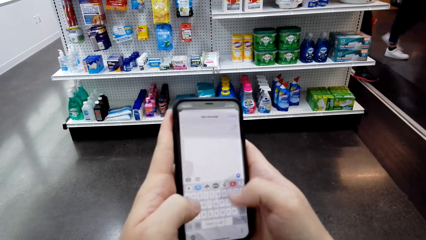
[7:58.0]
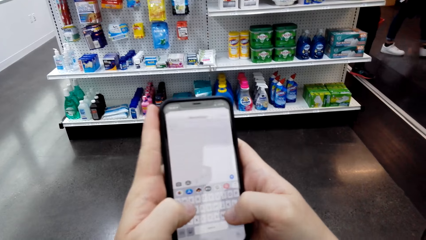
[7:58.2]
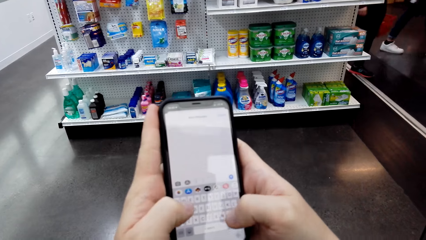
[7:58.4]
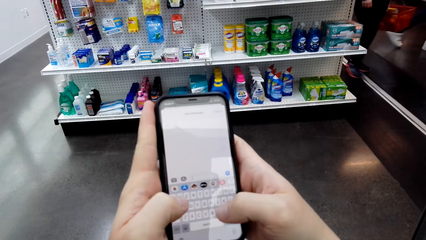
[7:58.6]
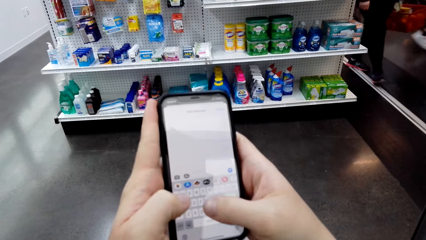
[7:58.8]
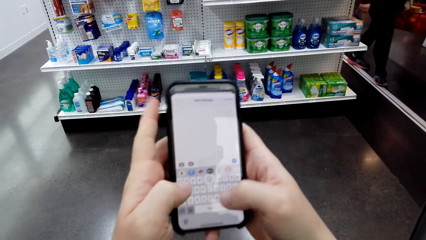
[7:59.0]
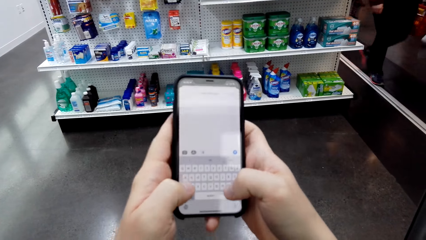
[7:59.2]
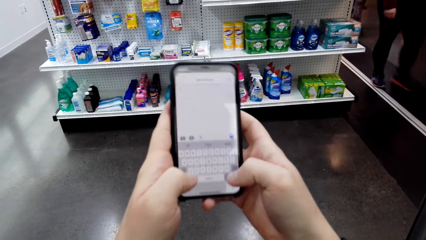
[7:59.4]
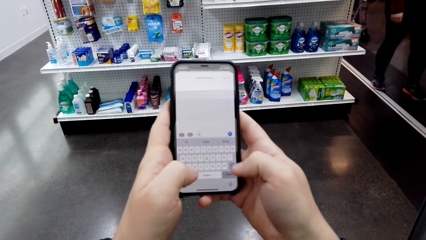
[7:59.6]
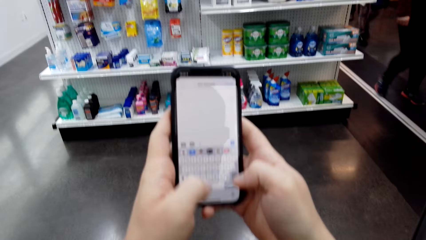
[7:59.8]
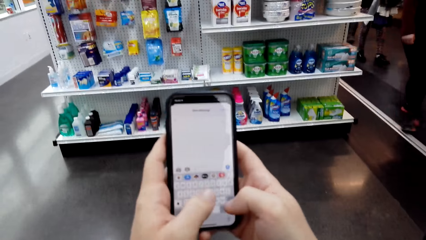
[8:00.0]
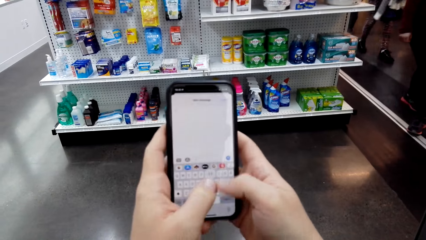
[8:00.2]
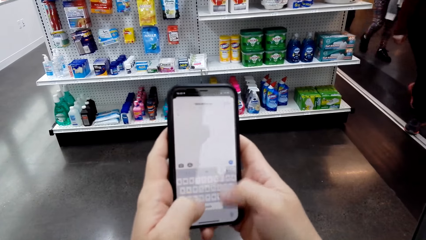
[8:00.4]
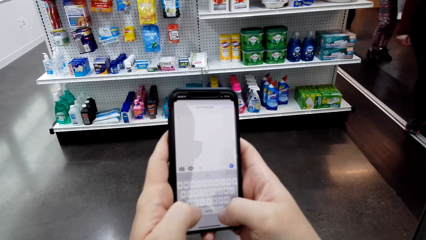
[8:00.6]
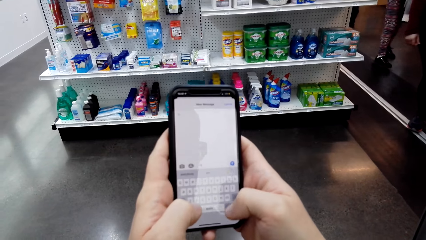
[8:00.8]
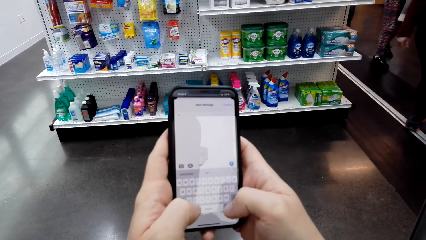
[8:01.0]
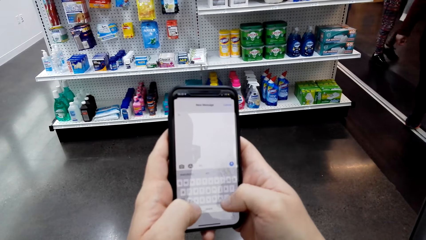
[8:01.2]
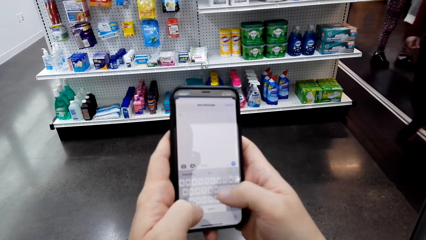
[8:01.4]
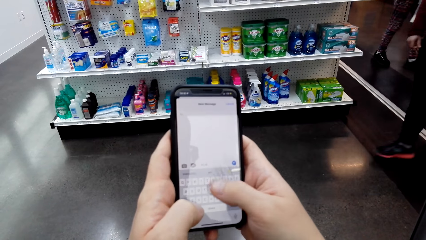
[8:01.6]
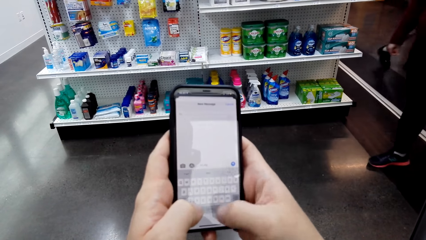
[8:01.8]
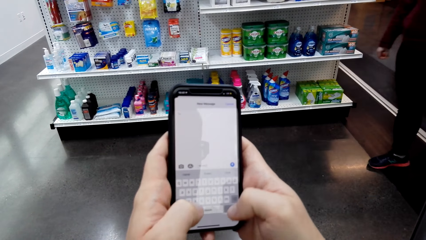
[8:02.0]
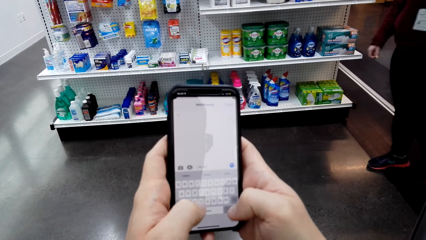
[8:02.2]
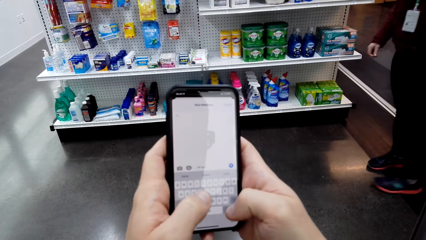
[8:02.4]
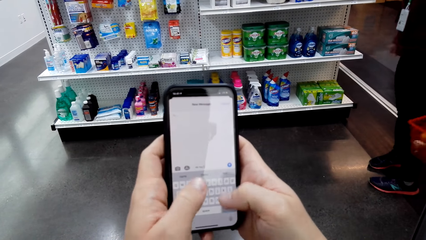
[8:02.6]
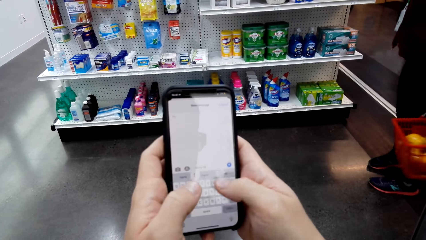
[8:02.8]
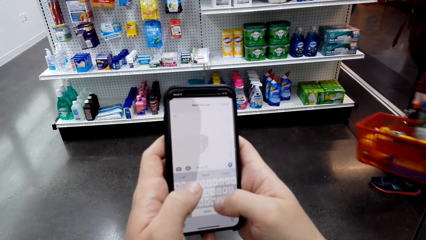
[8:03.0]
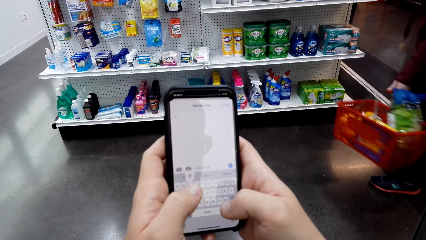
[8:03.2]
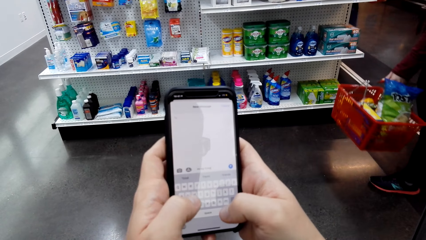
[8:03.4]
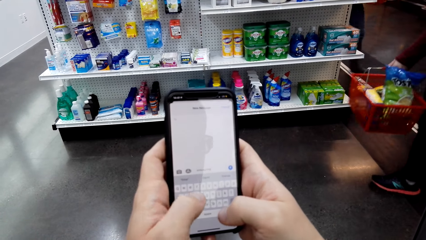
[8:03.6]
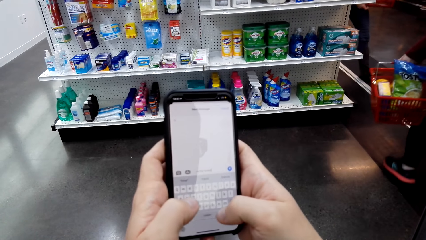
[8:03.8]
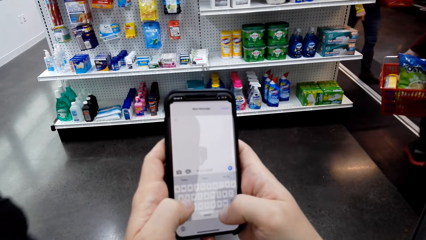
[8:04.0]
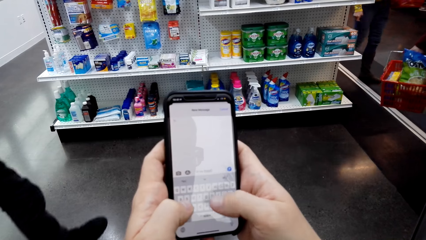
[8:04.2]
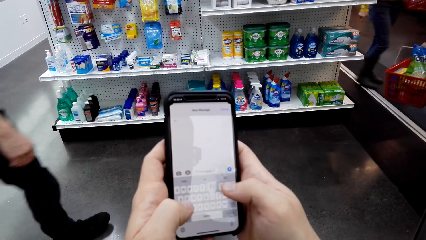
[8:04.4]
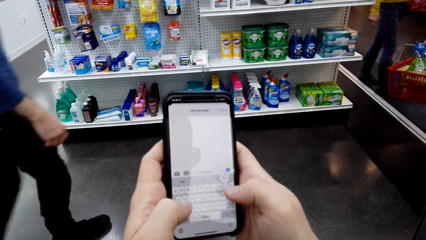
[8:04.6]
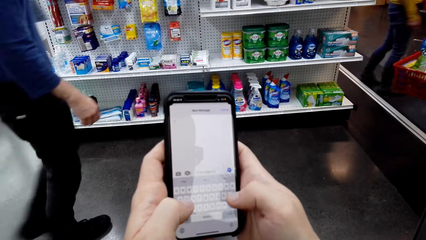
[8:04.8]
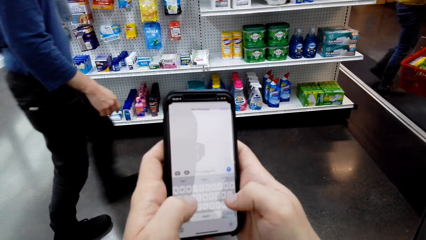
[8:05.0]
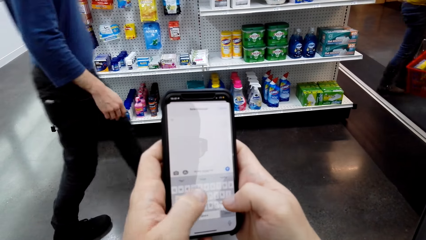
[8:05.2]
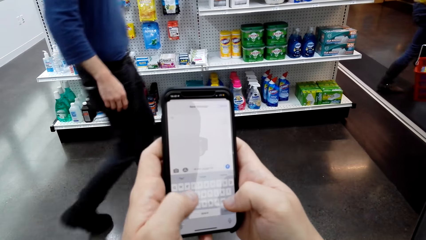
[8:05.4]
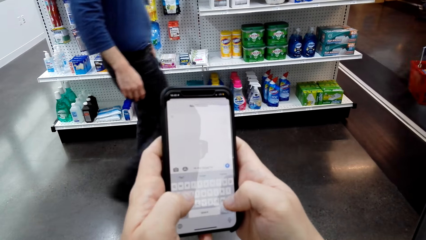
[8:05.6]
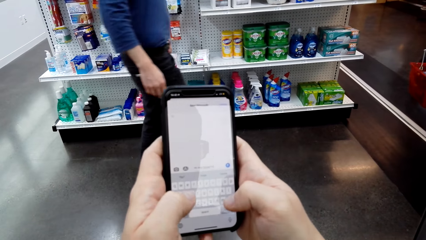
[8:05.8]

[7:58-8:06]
The camera wearer types on the phone.

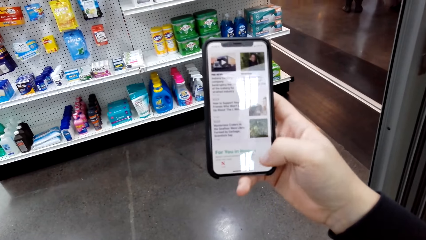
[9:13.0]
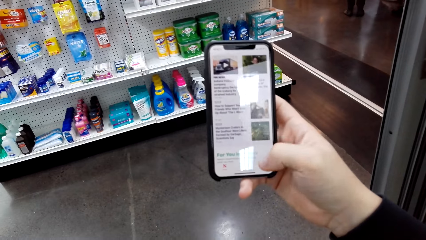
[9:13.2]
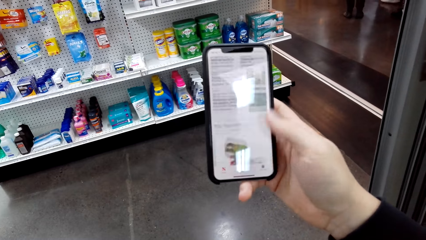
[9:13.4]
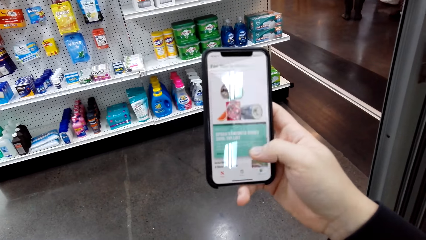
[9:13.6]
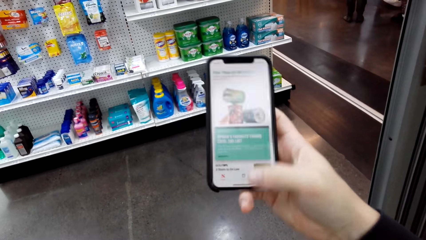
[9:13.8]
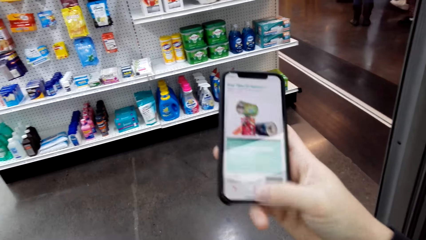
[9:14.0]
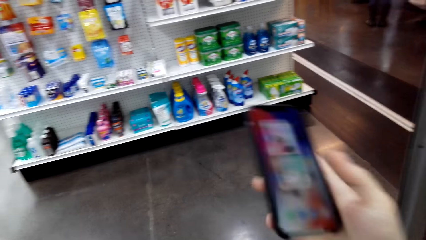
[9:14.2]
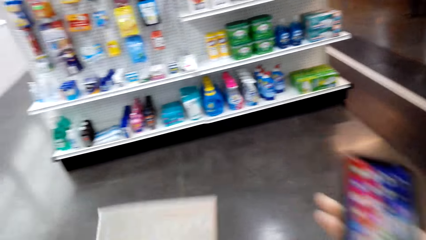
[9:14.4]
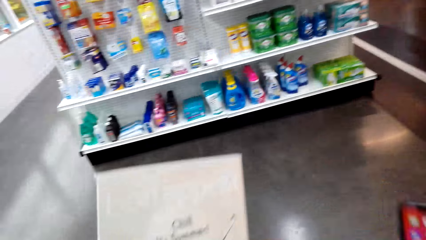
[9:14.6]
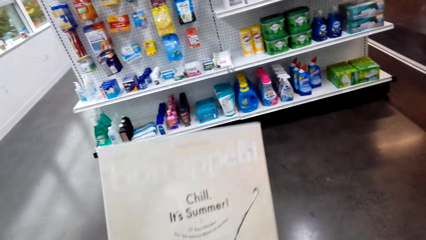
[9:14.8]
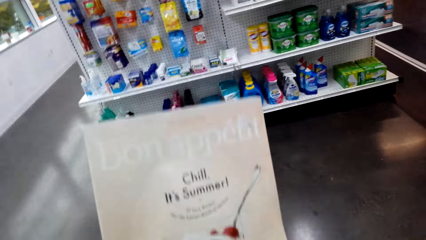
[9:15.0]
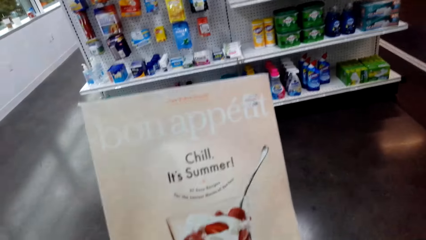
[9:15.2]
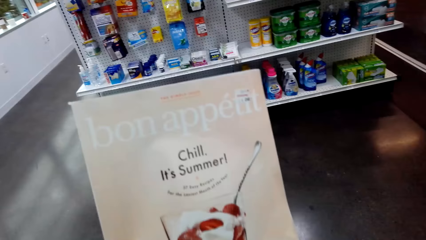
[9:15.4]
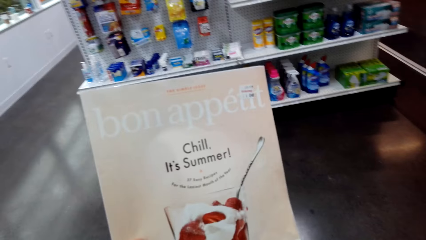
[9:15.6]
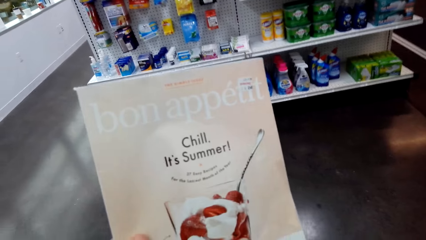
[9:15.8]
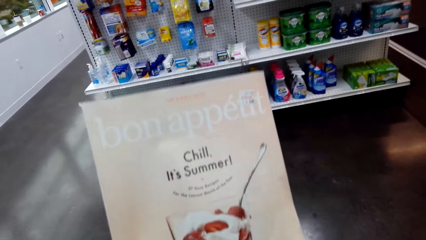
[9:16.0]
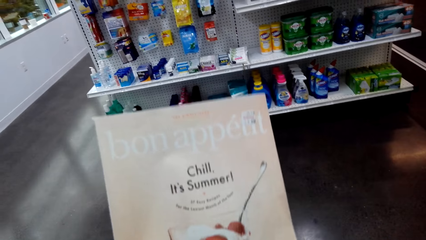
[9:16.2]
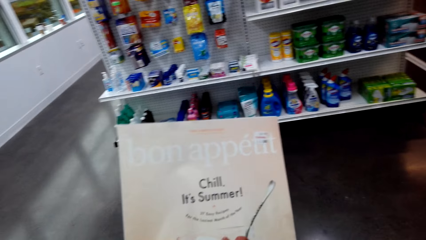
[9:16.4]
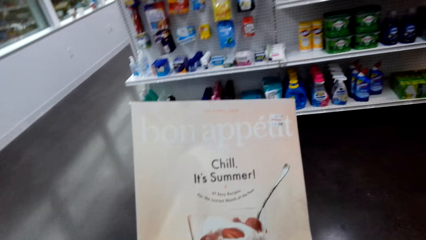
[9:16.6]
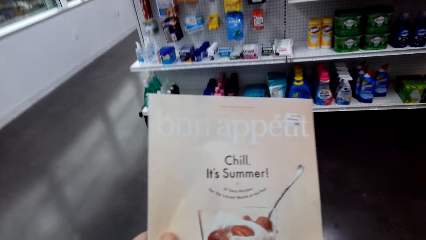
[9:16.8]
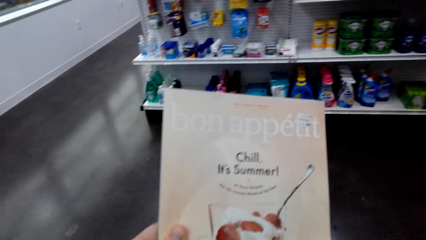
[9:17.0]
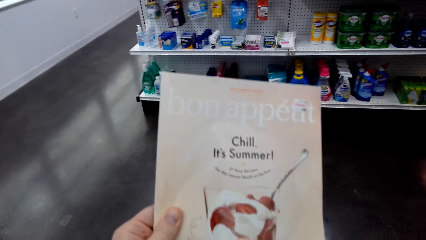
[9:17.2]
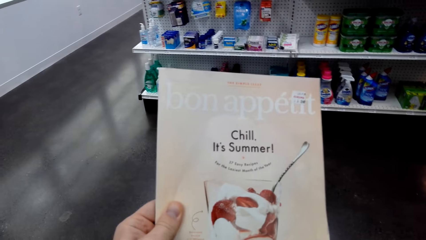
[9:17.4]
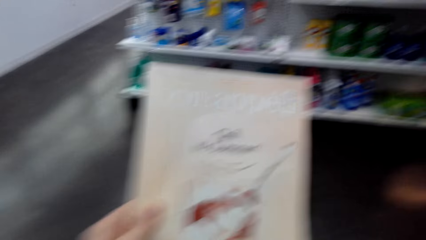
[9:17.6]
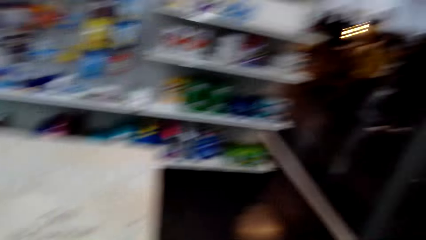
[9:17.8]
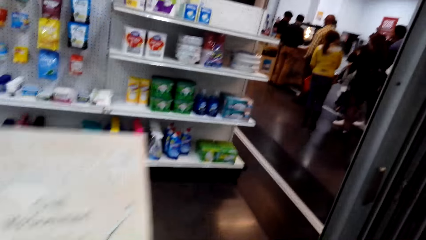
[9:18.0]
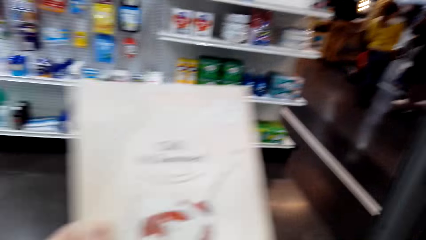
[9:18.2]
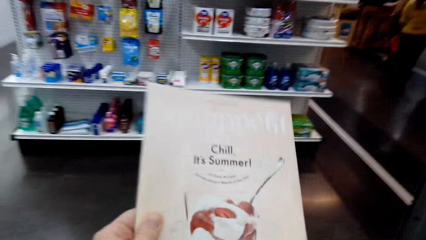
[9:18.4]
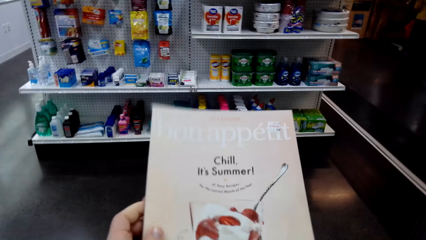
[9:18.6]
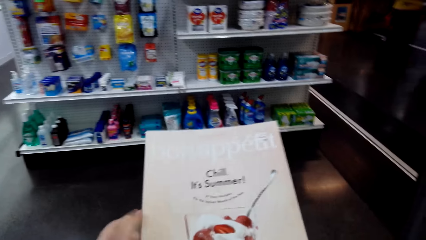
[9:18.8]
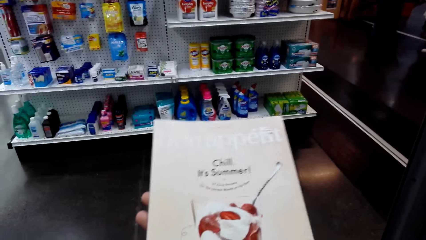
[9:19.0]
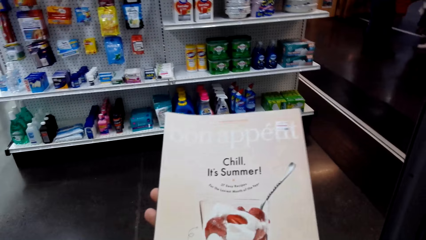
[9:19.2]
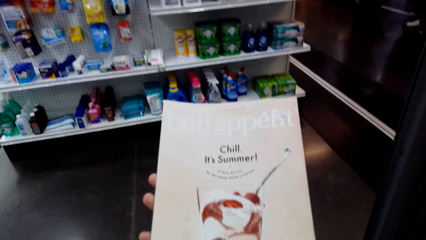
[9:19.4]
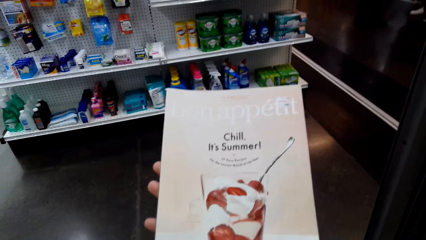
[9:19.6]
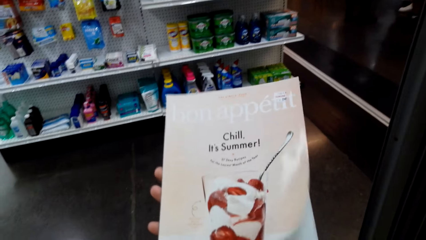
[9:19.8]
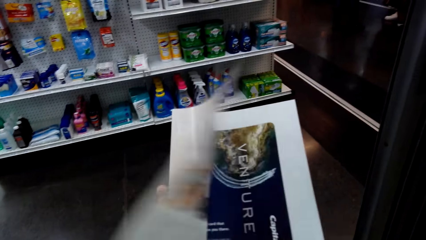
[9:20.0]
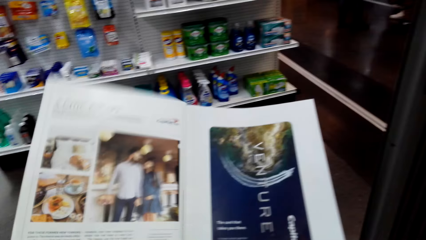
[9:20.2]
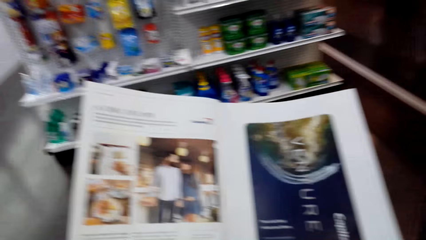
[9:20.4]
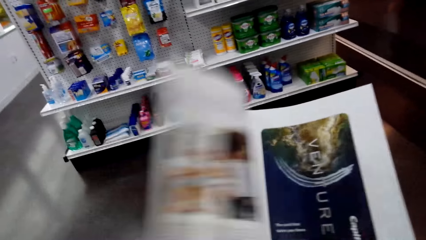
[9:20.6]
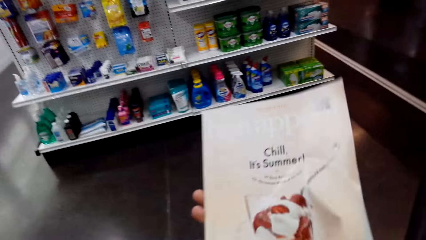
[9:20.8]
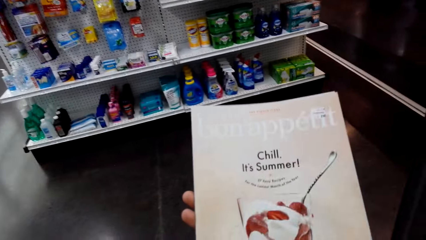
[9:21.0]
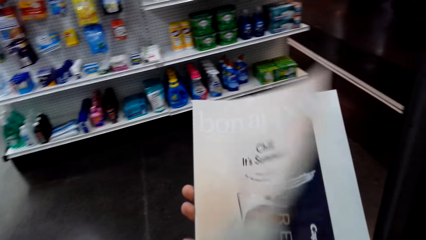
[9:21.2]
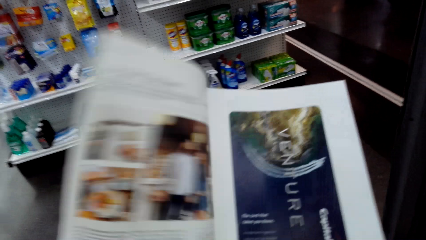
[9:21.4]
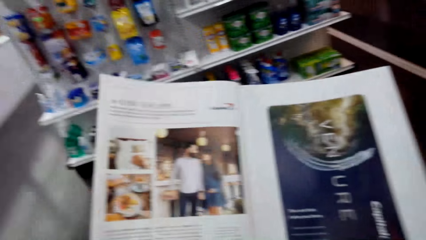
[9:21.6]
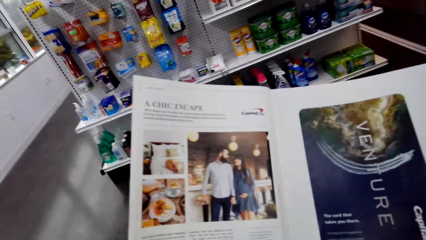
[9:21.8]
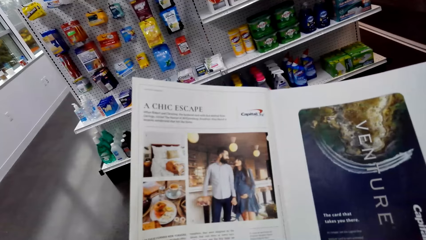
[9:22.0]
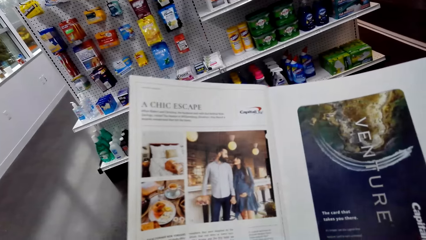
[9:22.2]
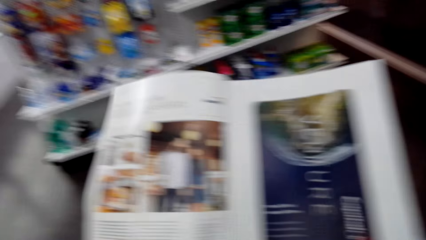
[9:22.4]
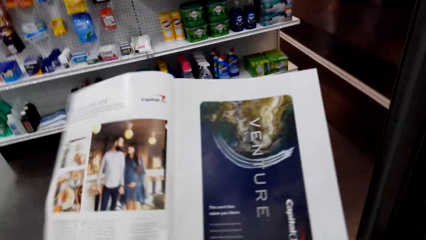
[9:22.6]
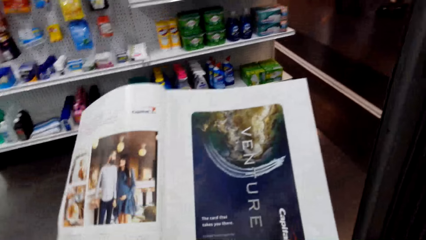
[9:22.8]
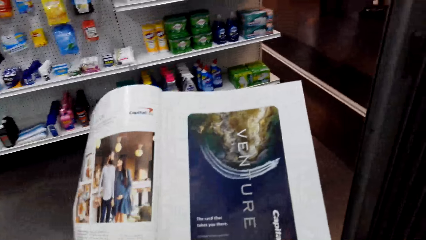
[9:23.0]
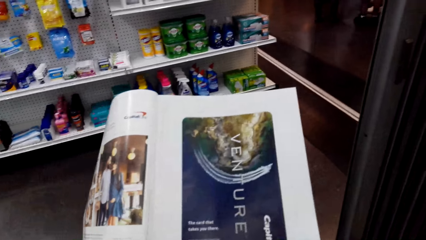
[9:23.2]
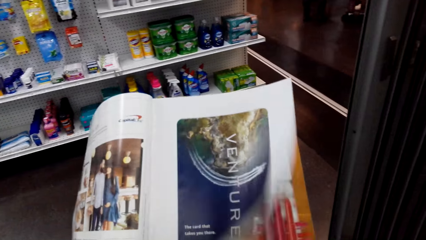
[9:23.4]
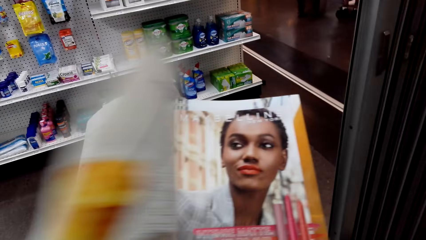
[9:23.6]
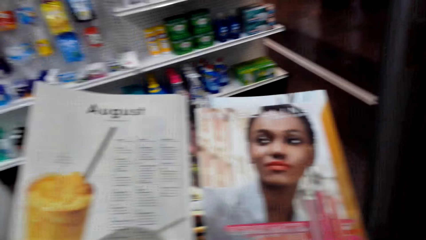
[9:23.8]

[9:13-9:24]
The camera wearer raises the booklet with the left hand. They open a page in the booklet brochure.
